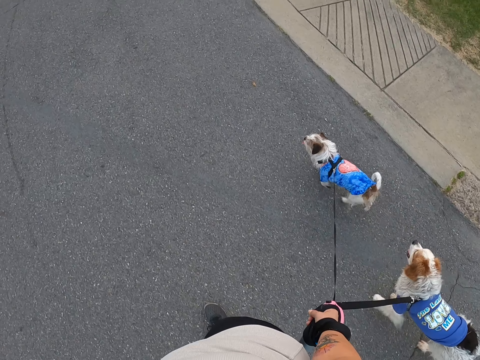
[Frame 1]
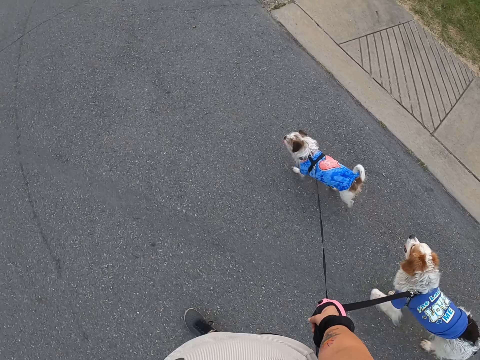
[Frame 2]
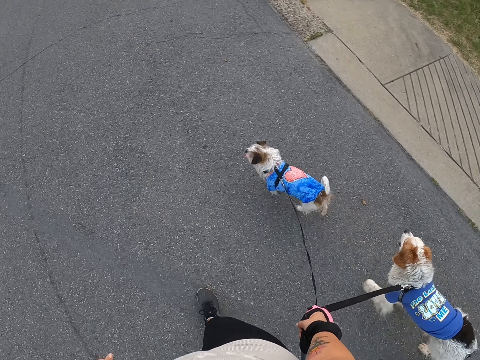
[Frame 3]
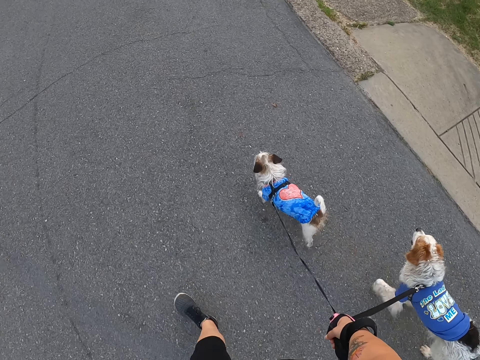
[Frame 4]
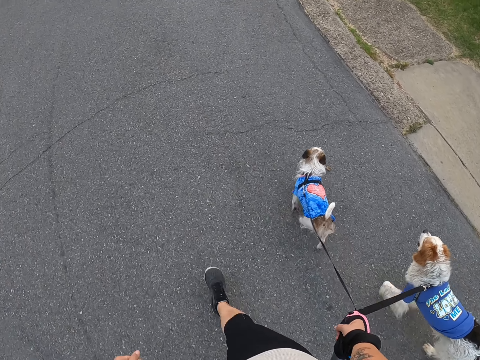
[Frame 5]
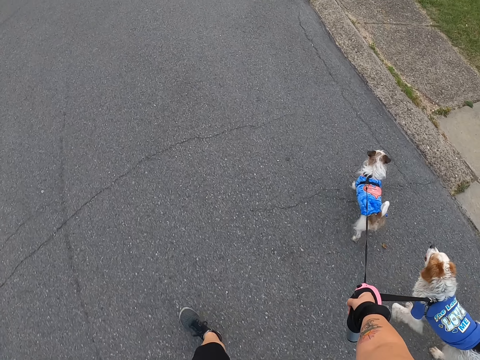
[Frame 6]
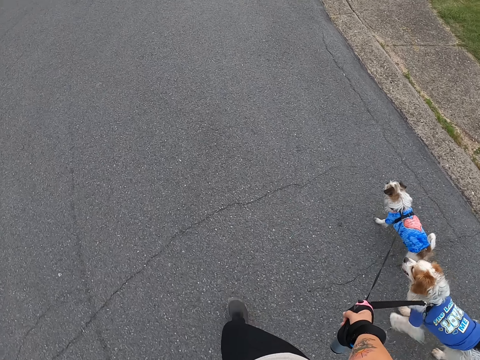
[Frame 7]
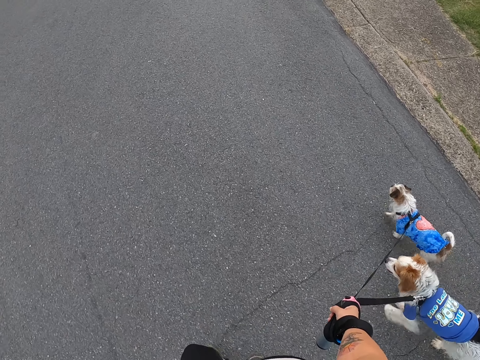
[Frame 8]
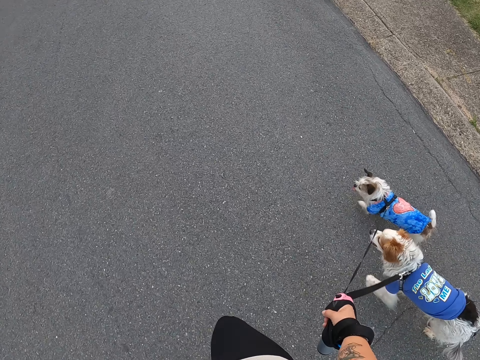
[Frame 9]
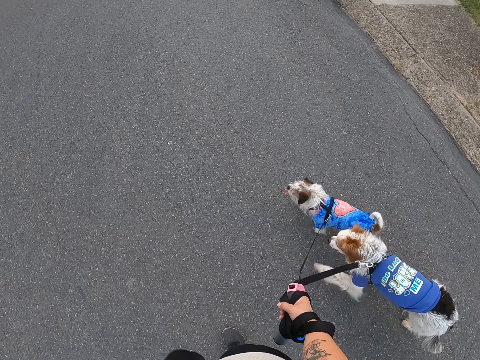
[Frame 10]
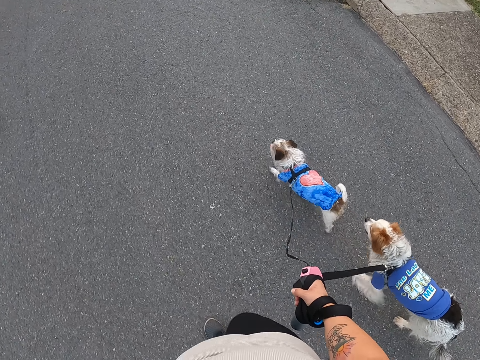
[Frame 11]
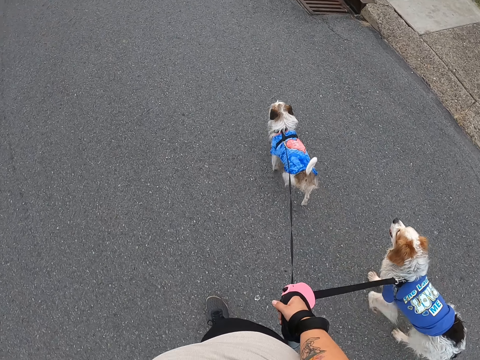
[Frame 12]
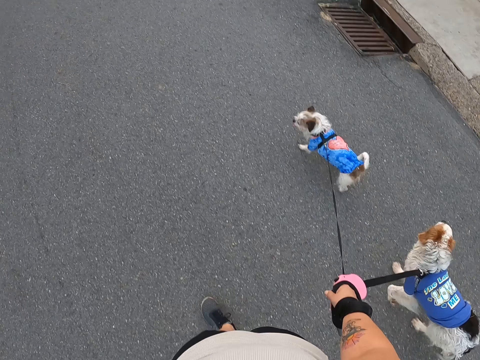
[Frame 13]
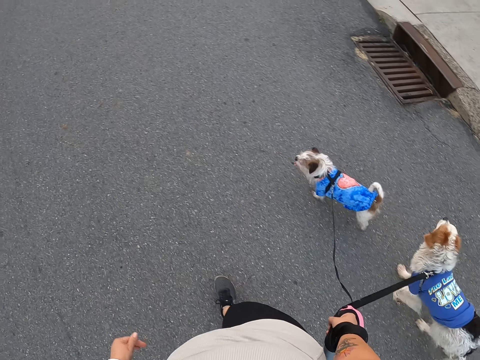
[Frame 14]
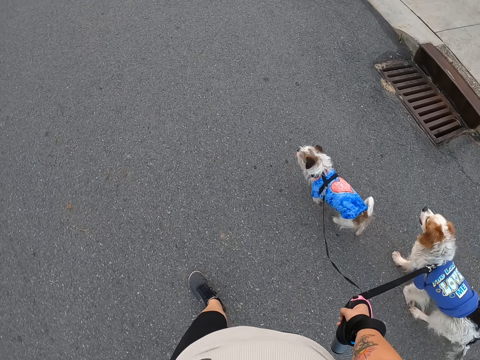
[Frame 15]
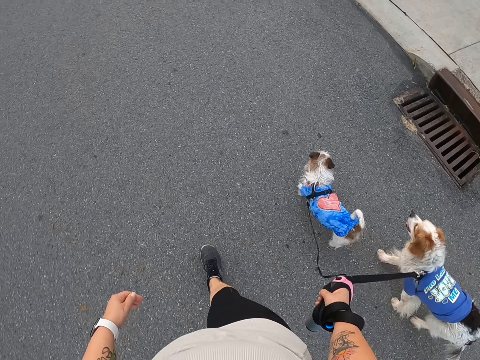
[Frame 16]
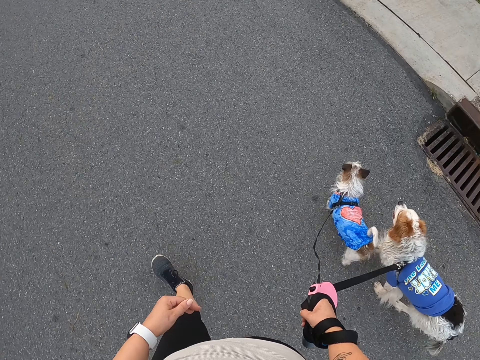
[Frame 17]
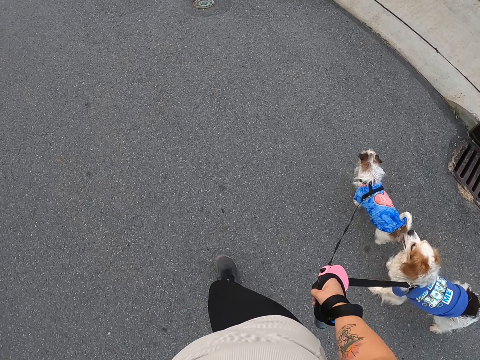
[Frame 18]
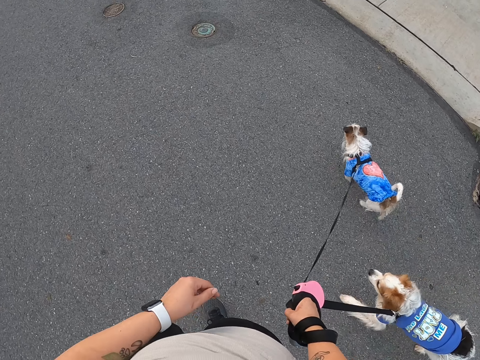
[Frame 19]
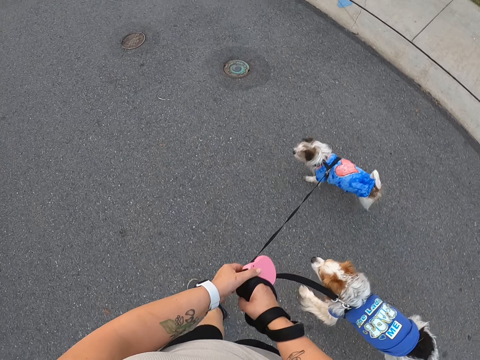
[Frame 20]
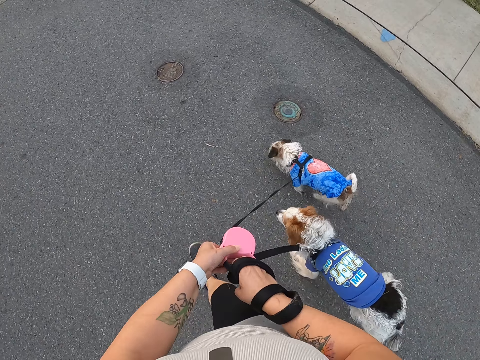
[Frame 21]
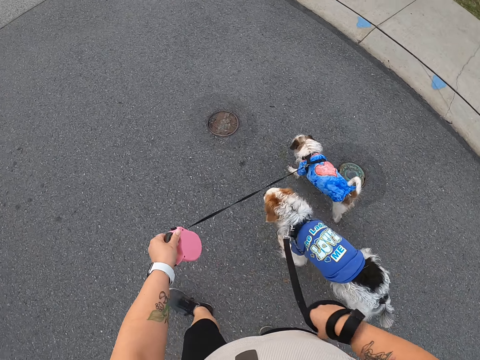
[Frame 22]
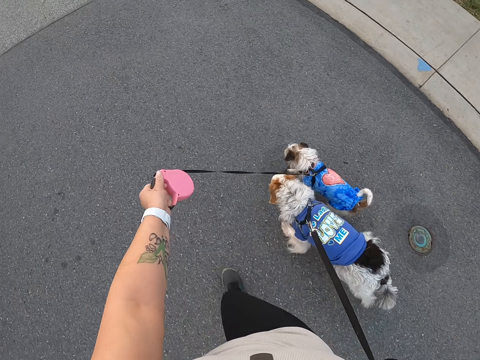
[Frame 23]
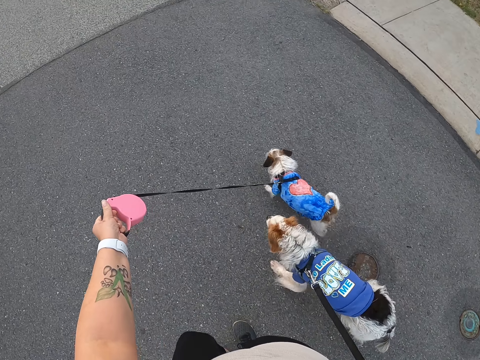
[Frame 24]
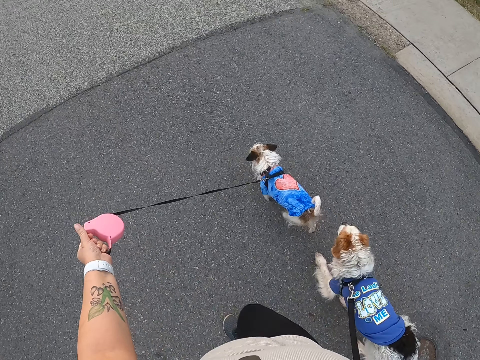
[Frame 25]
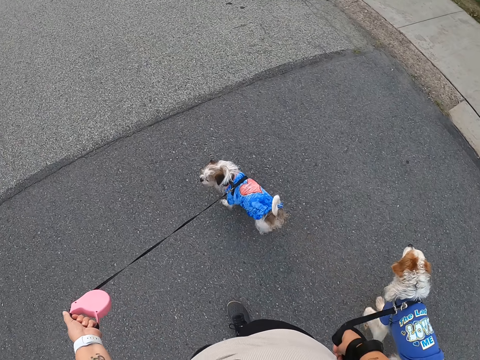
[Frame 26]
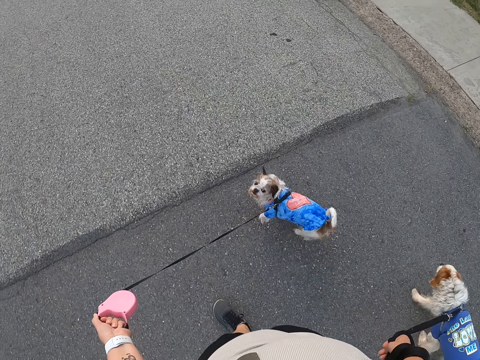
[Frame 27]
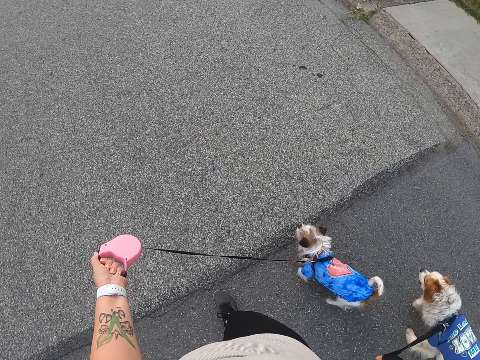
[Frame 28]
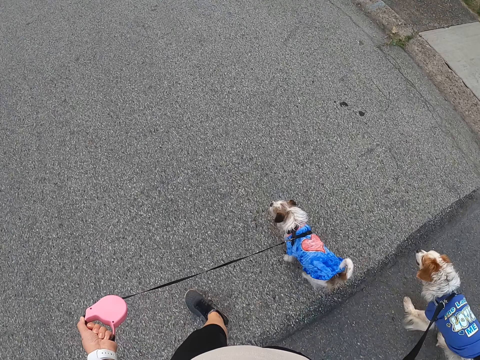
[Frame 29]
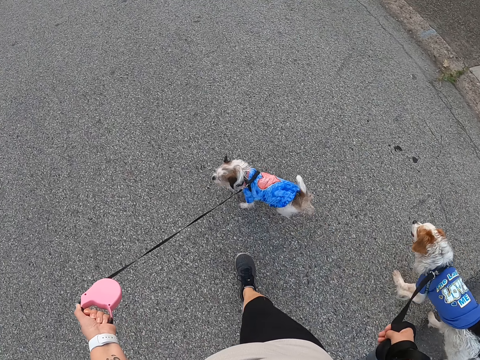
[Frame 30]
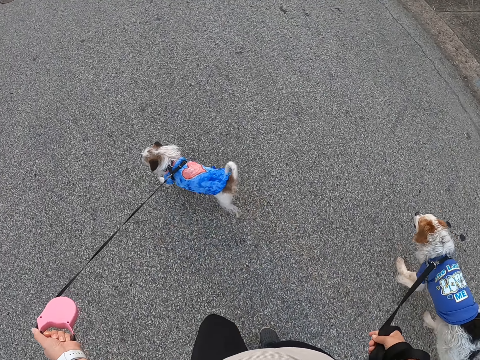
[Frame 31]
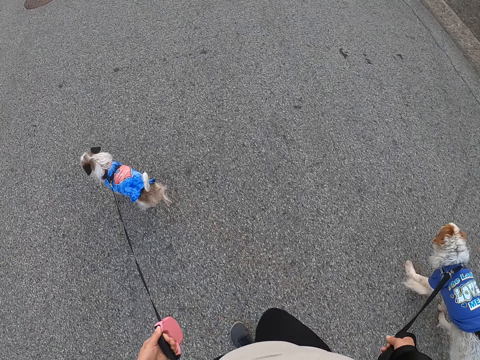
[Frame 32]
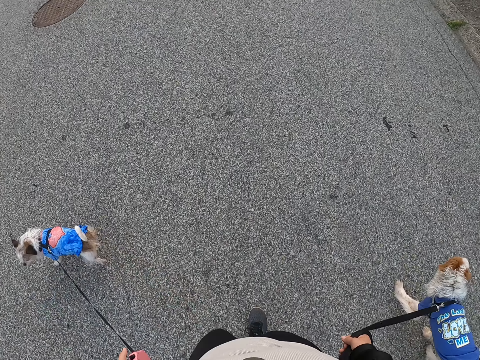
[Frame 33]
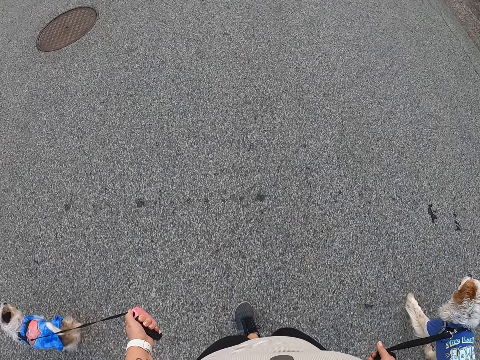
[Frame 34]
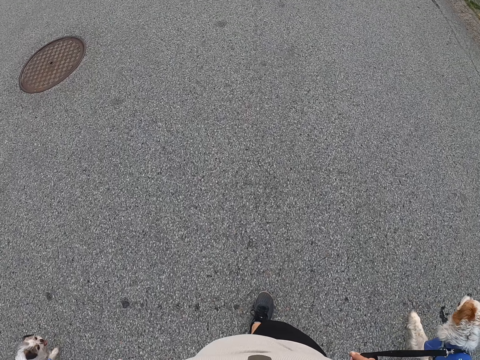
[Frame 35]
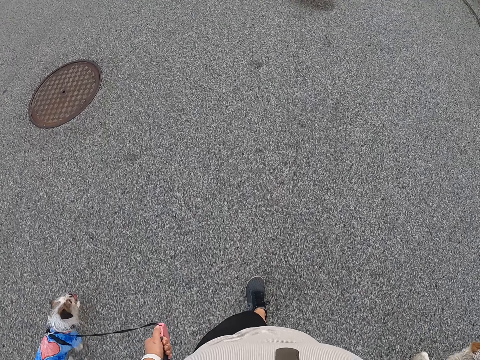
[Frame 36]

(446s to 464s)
The camera wearer switches the leash housing to the other hand. They walk along the road holding the dogs.

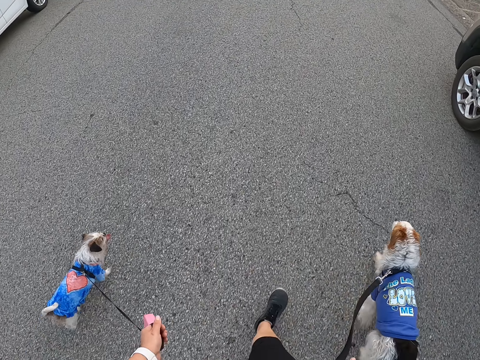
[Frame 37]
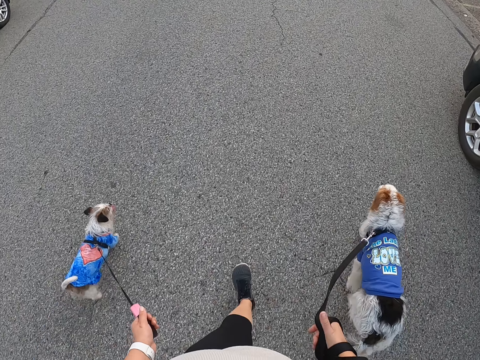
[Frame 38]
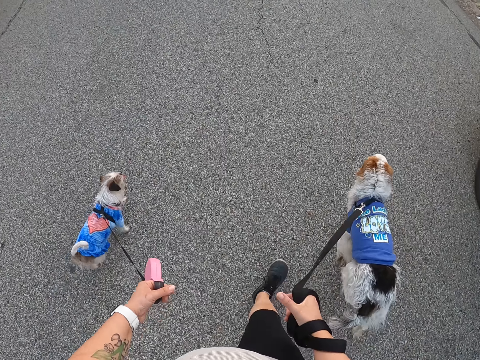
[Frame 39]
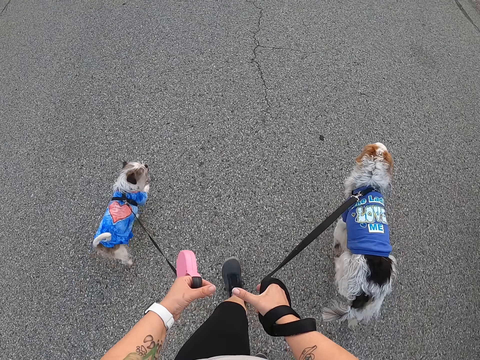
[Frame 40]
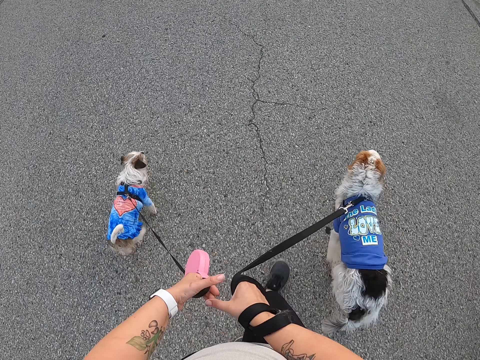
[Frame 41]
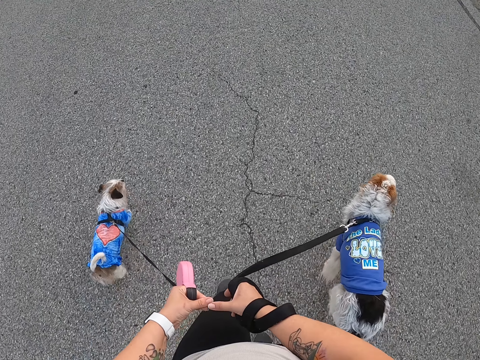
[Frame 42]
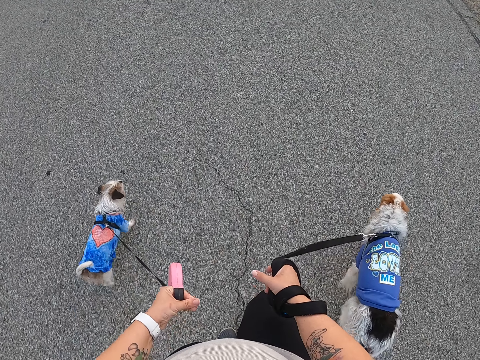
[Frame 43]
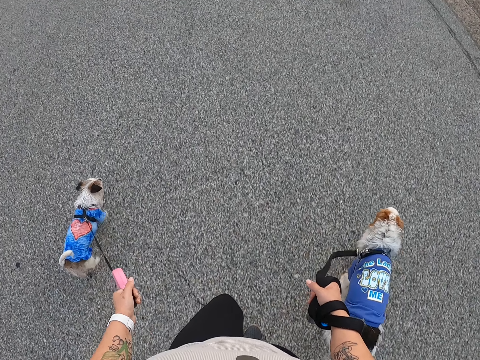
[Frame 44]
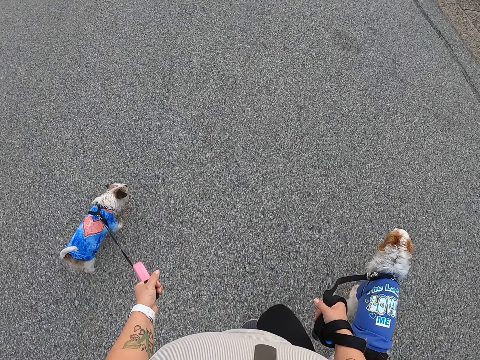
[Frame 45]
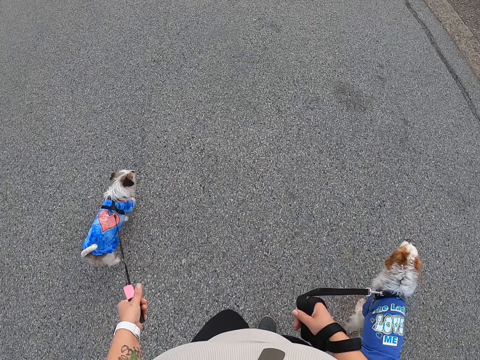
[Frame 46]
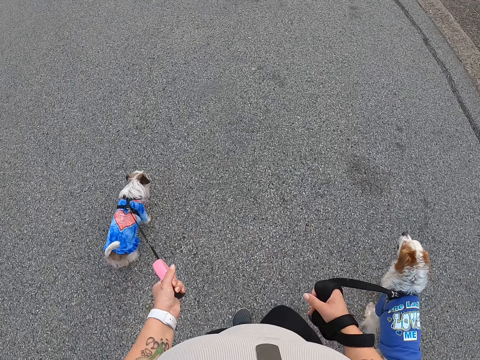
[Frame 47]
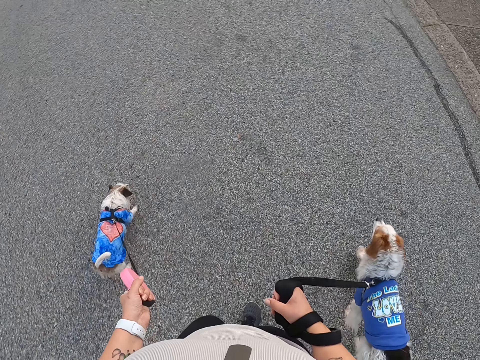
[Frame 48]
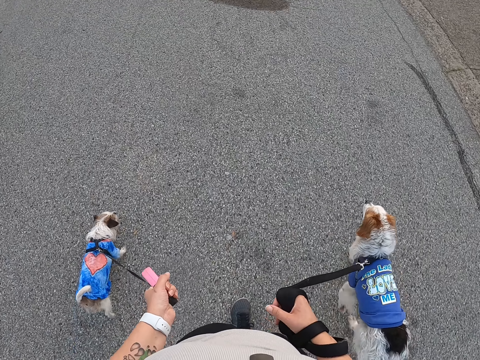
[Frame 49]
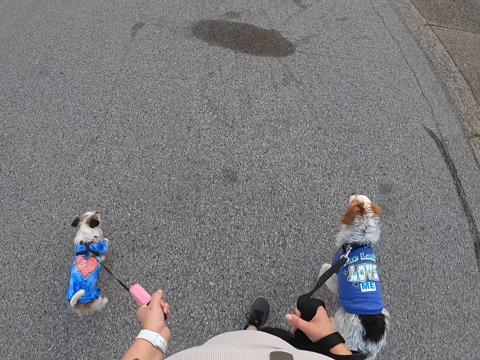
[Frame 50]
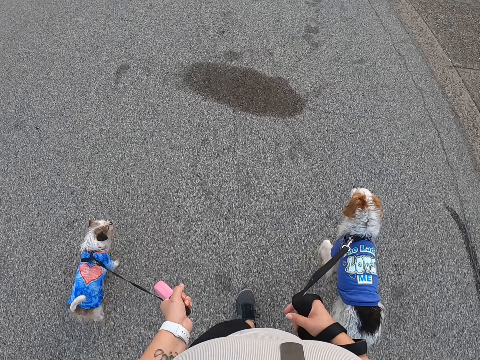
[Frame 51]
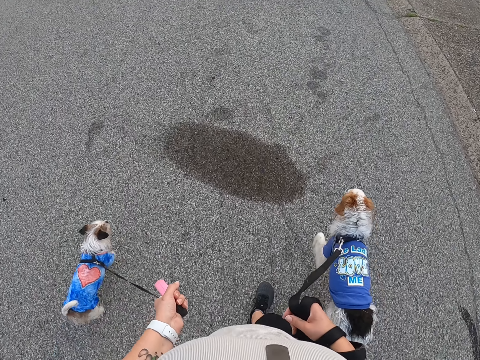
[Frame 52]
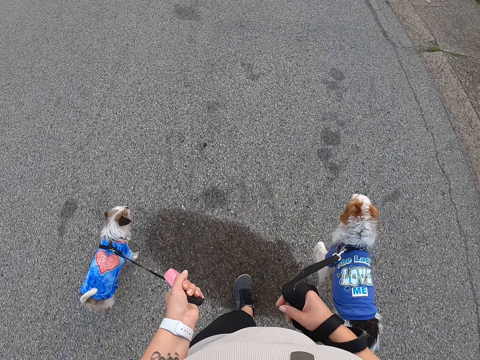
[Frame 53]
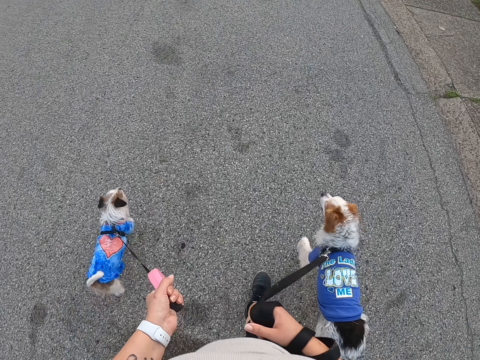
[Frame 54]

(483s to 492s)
The camera wearer rubs her finger. She walks the dogs on the road.
